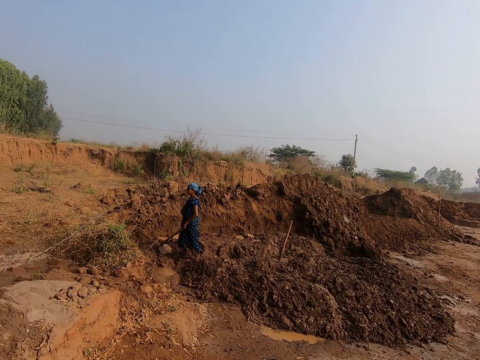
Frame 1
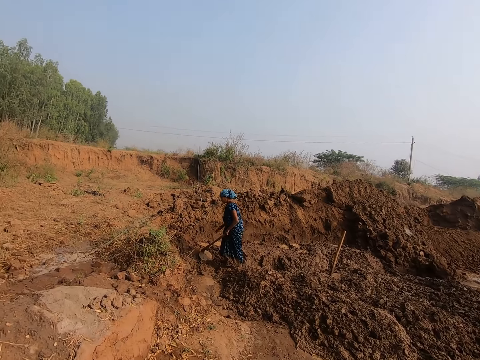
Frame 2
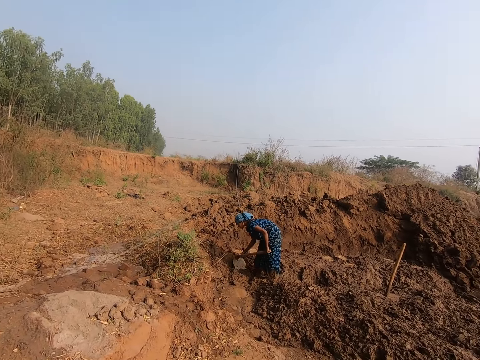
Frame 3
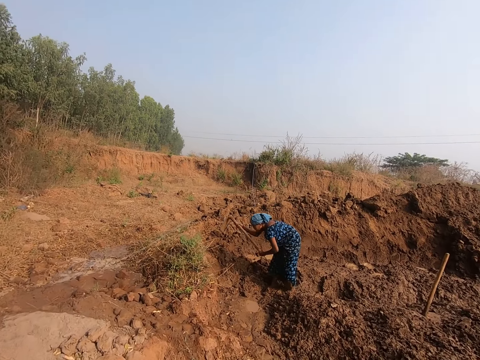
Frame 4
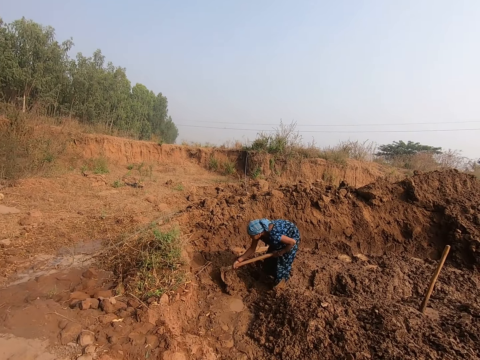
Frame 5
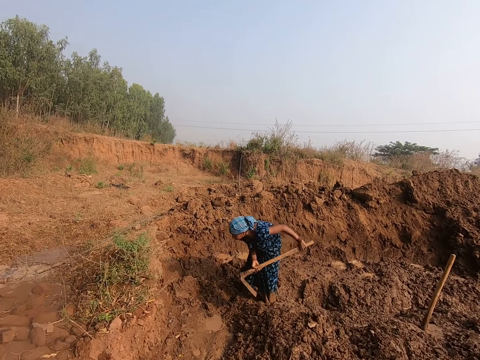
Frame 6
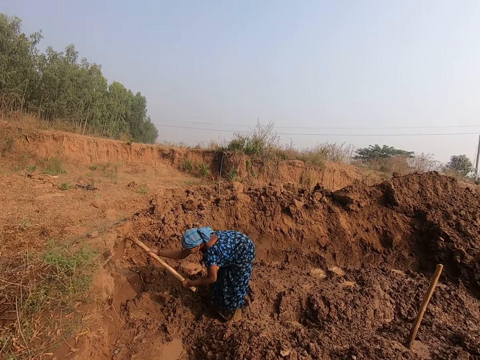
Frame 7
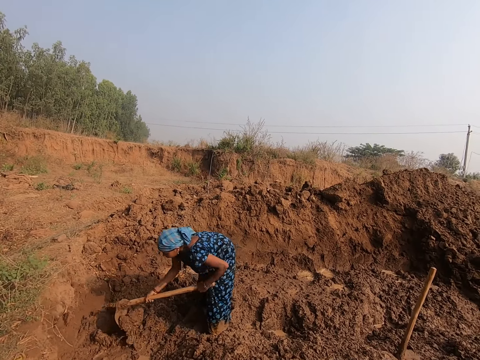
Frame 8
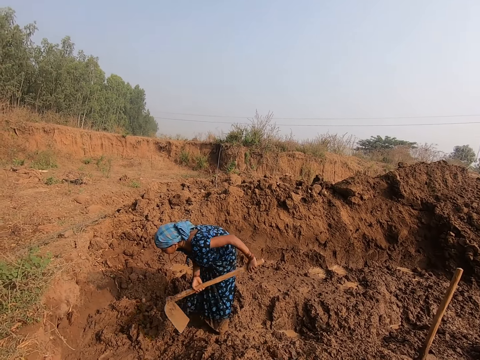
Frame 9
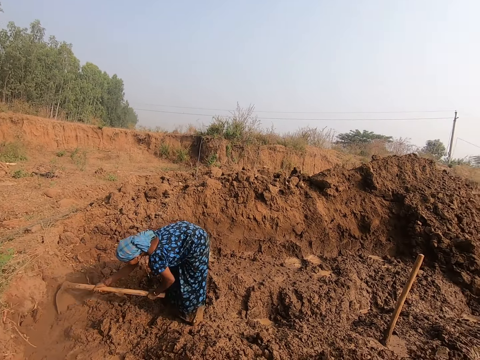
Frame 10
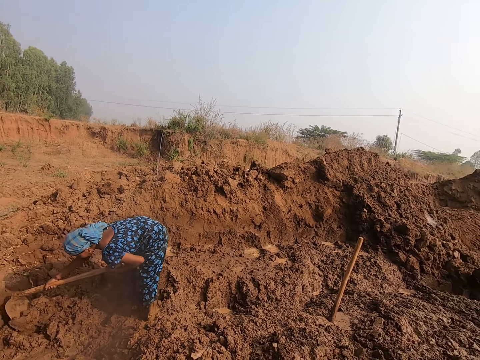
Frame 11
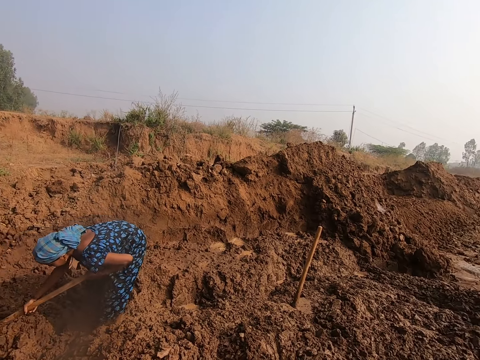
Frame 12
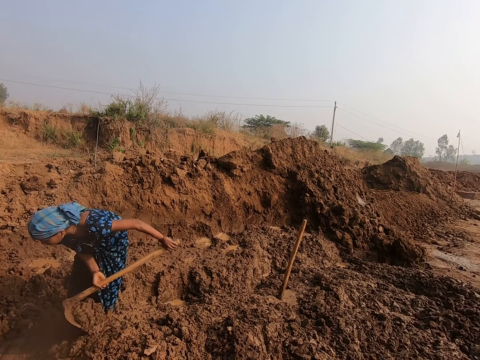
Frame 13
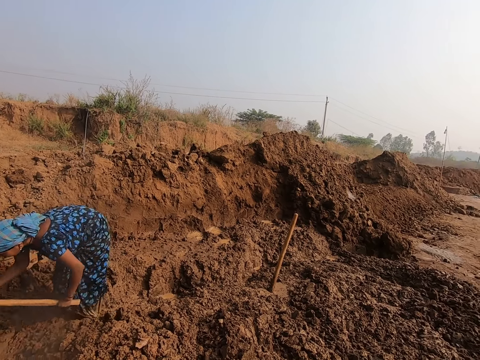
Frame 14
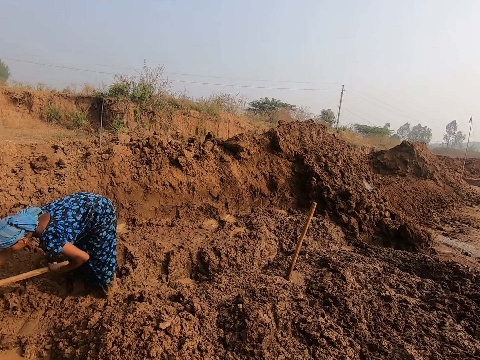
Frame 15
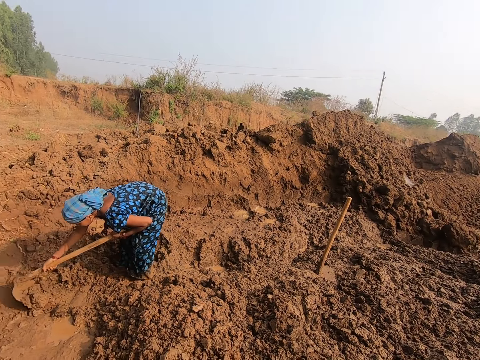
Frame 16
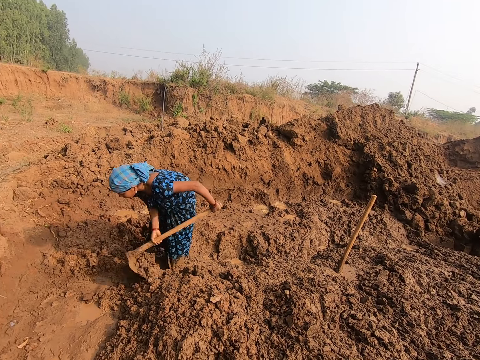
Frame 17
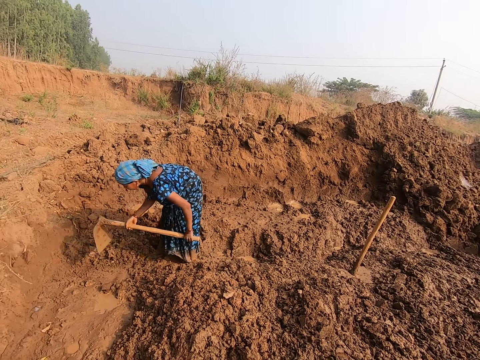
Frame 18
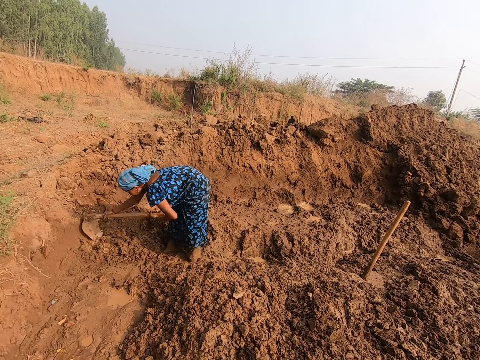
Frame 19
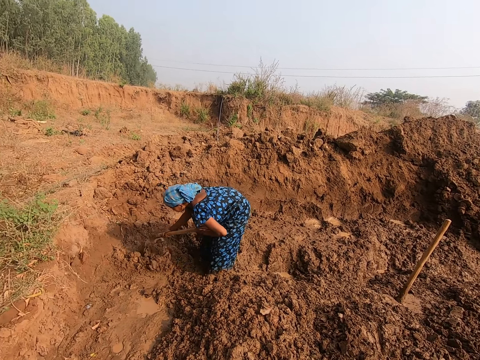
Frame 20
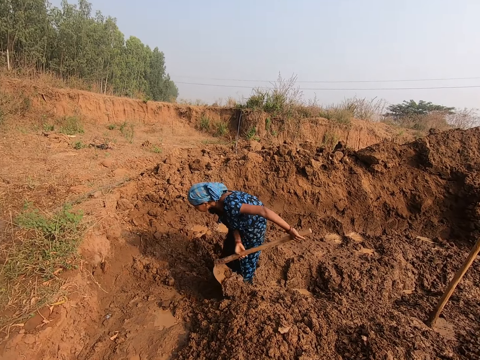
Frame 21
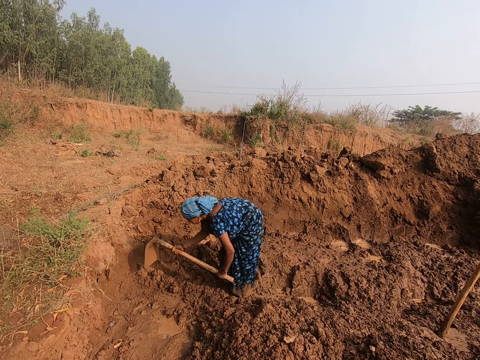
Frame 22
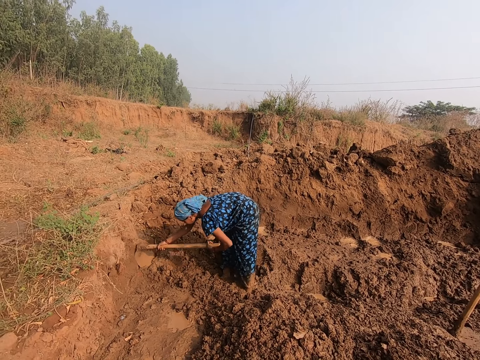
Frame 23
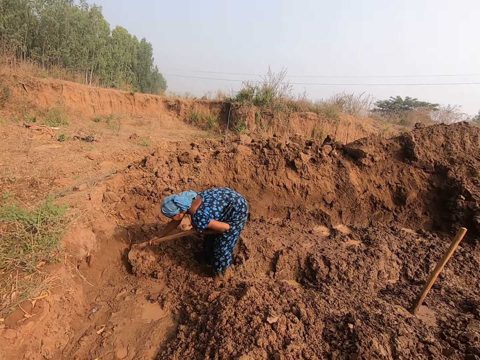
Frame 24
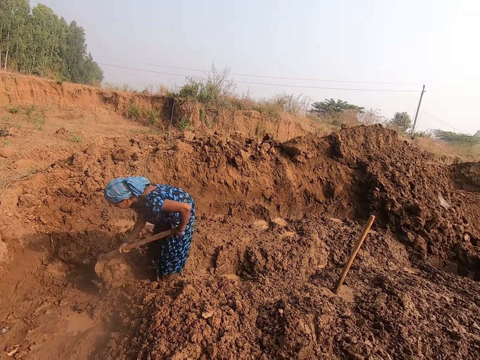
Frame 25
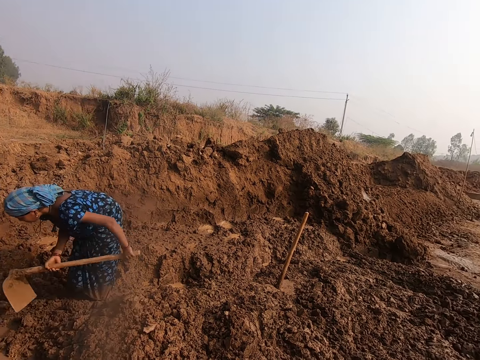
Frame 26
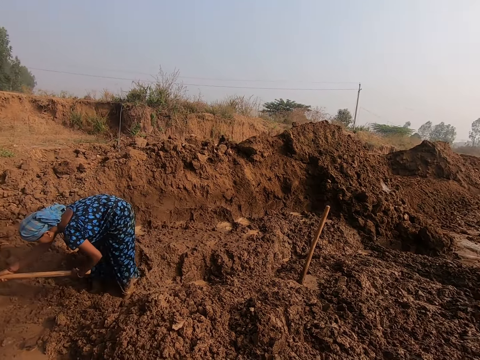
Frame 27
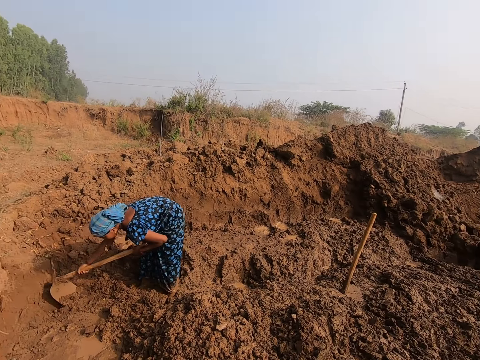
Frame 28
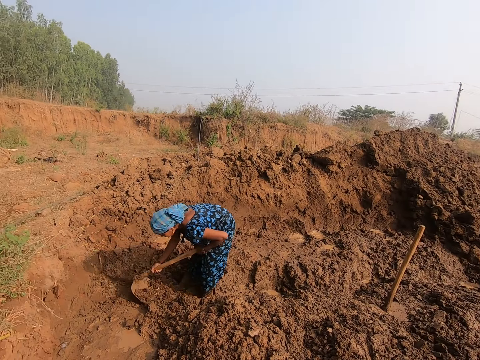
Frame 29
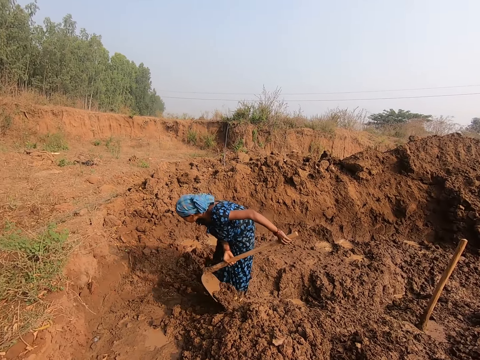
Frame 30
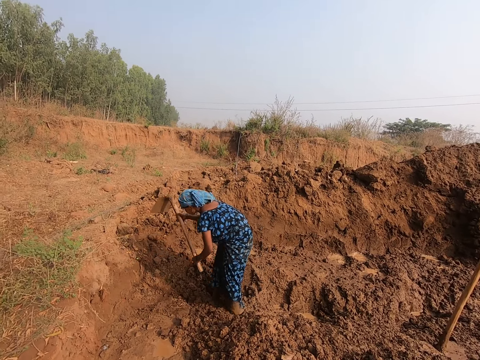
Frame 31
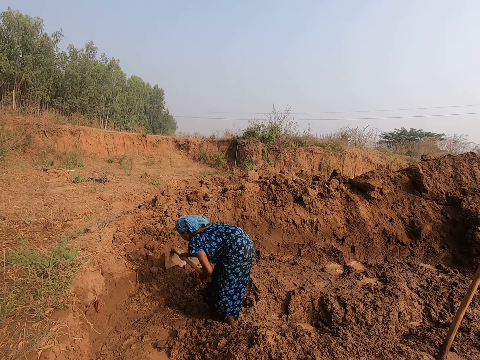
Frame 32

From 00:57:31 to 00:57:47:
The woman digs the ground with the hoe in both hands. The camera wearer looks at the woman. The woman removes the soil with the hoe.

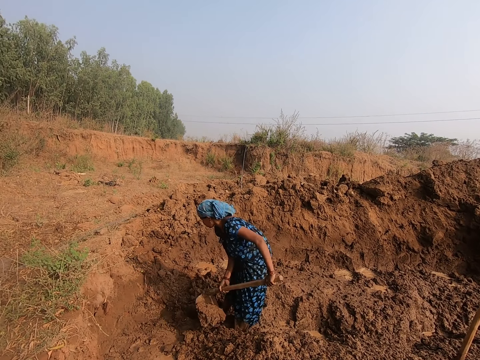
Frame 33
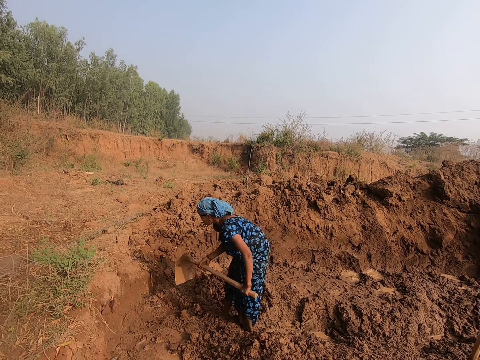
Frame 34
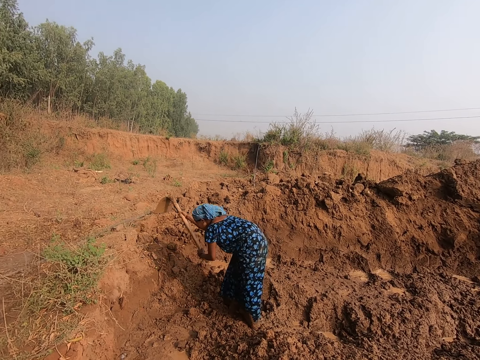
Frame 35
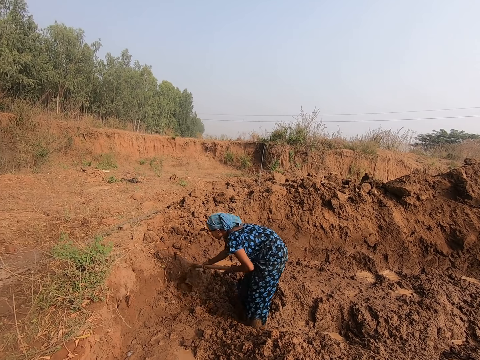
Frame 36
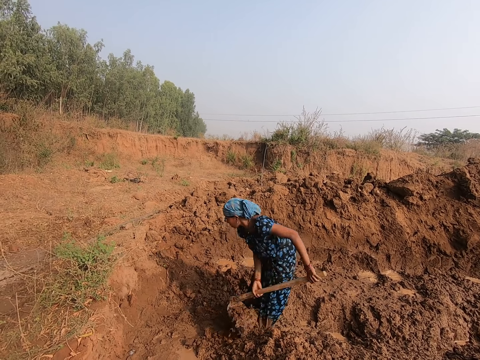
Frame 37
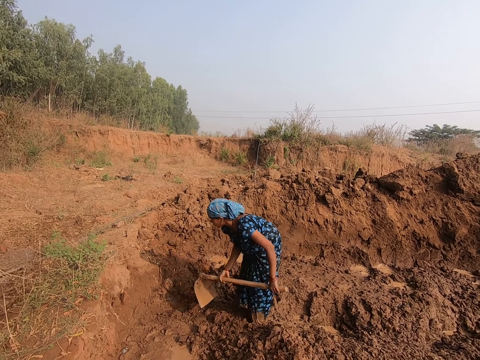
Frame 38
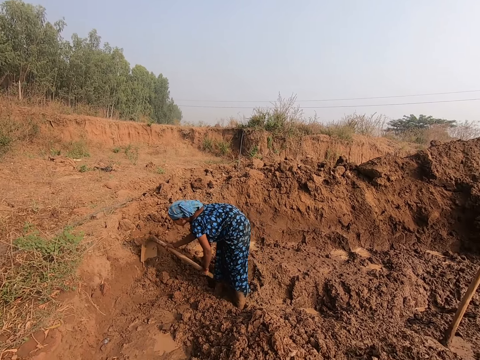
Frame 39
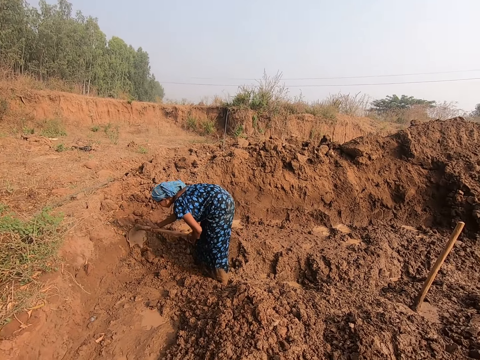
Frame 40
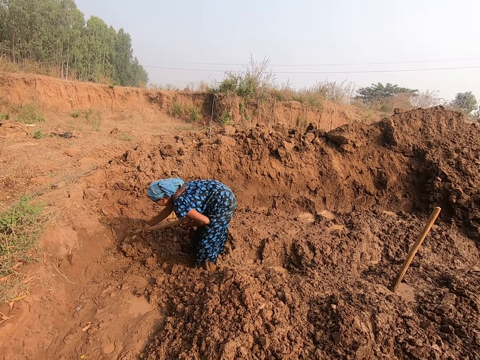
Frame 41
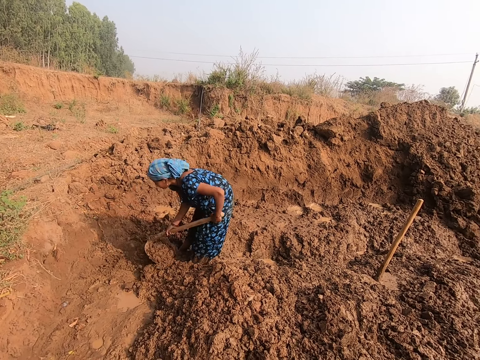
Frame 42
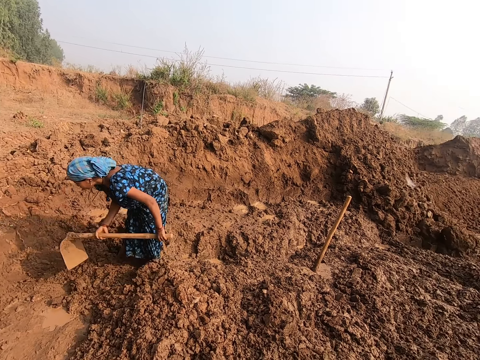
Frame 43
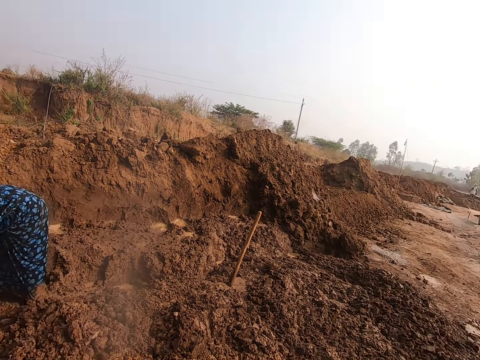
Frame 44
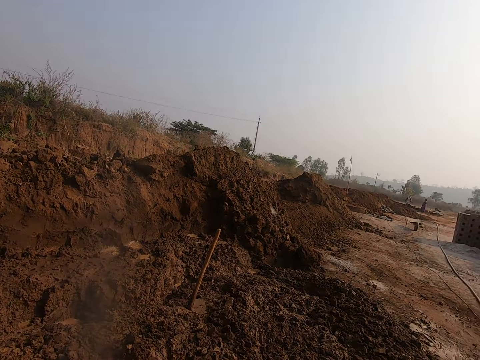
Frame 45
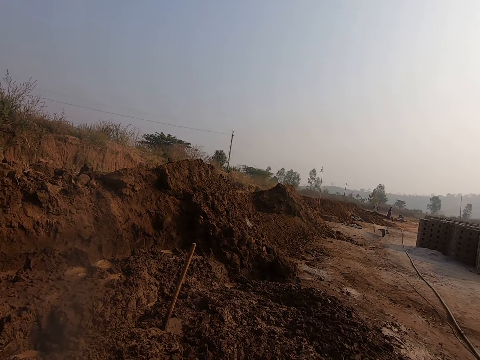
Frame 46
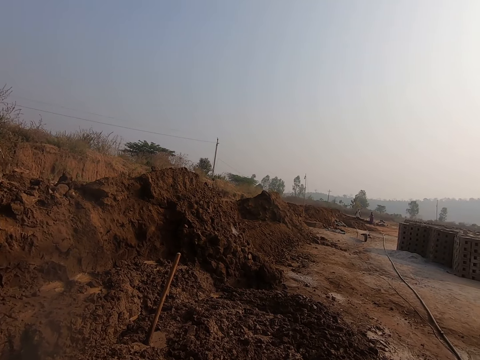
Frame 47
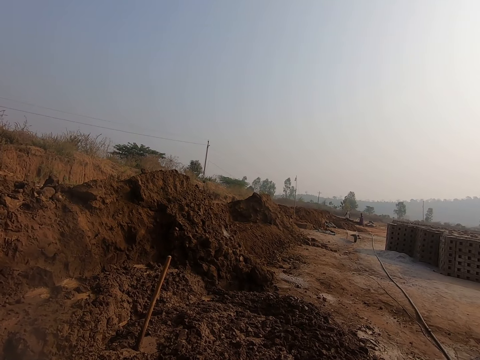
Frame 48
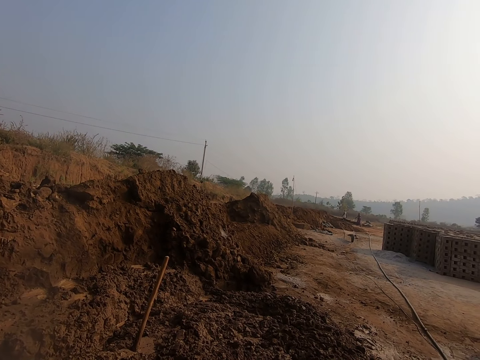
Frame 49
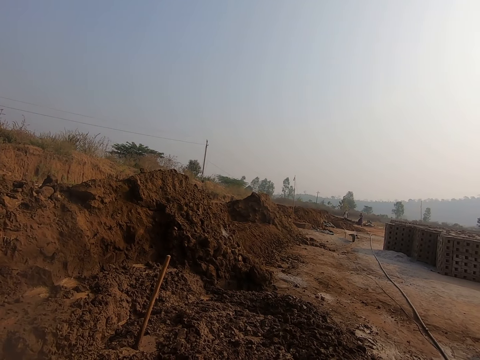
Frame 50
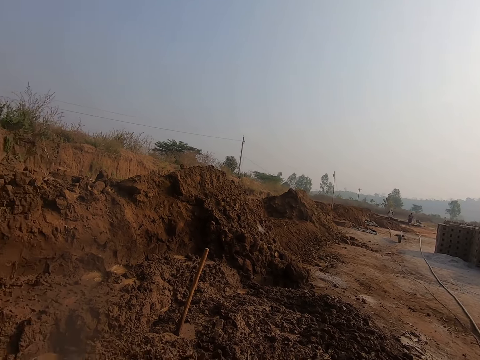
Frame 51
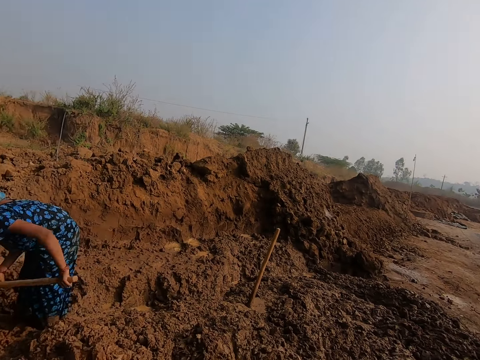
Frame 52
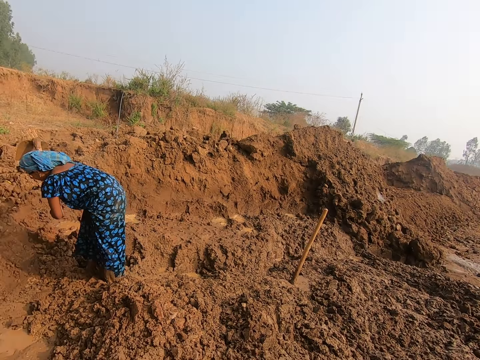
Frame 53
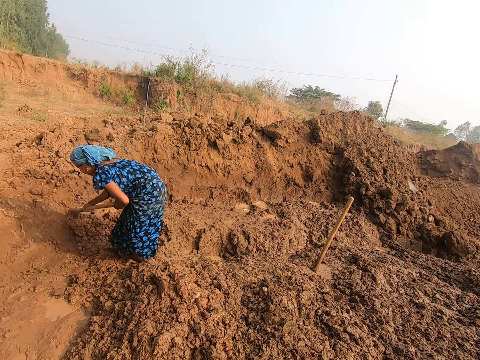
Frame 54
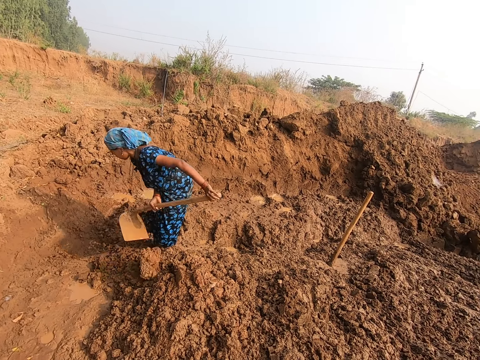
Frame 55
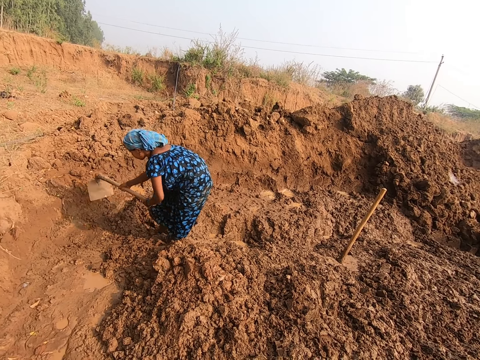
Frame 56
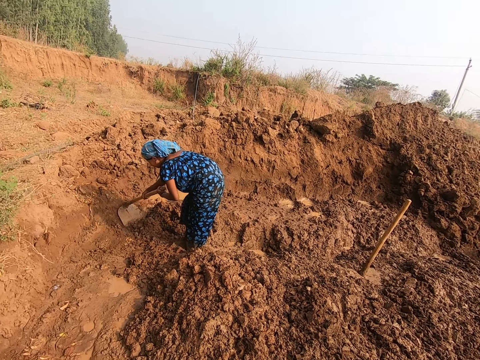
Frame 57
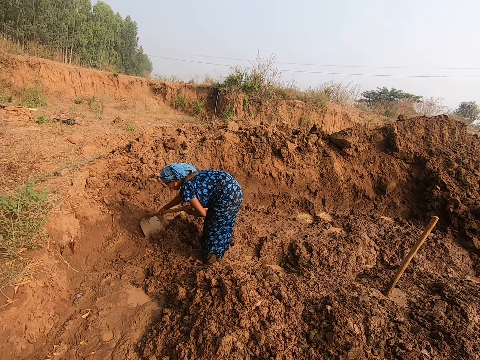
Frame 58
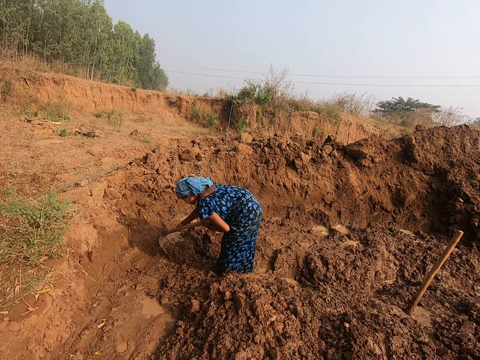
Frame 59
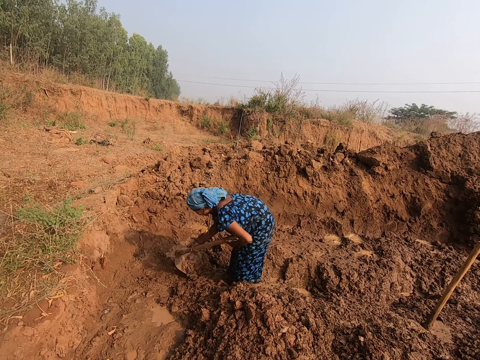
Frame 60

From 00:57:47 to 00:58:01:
The woman digs on the ground with a hoe. The camera wearer looks at the woman.
